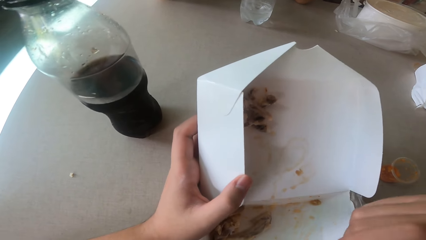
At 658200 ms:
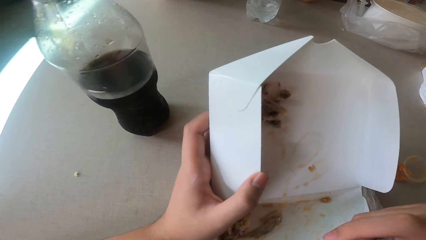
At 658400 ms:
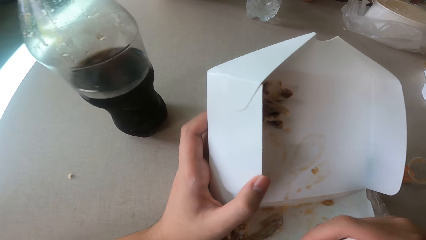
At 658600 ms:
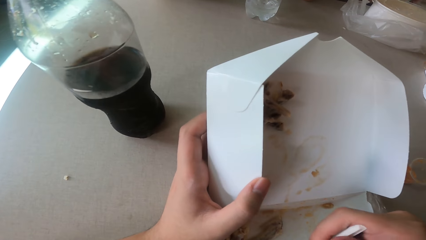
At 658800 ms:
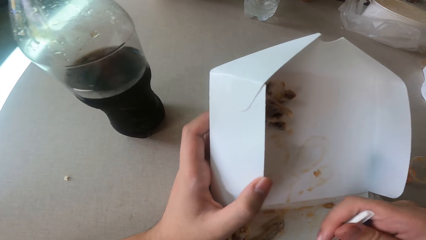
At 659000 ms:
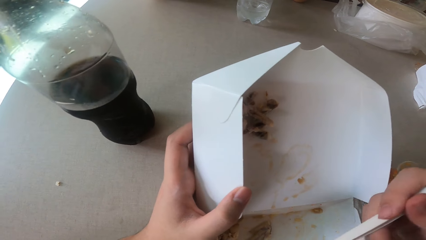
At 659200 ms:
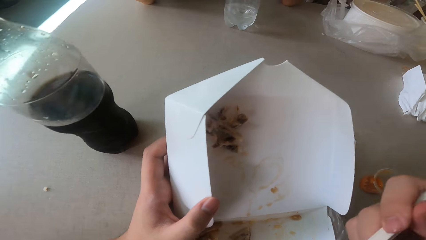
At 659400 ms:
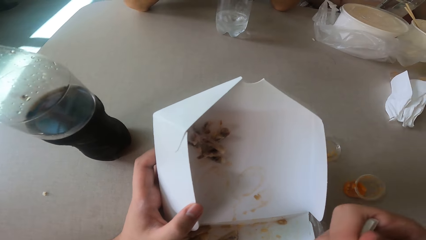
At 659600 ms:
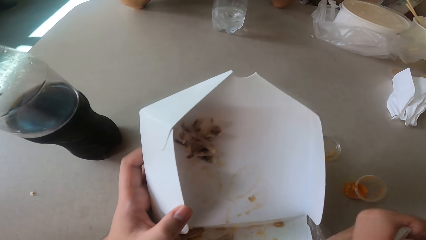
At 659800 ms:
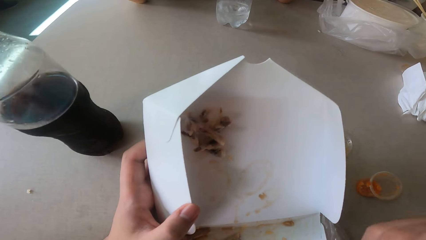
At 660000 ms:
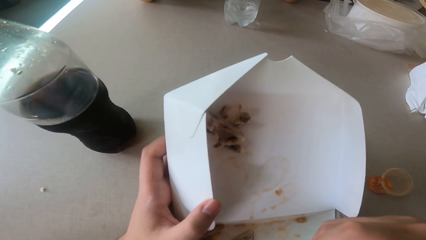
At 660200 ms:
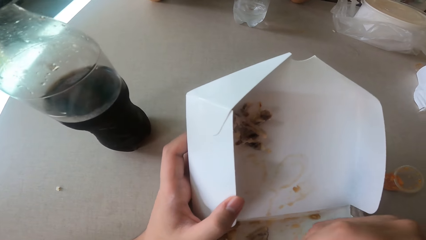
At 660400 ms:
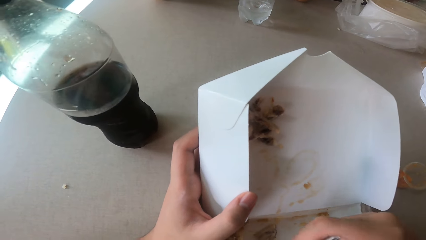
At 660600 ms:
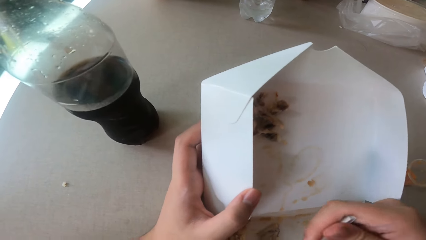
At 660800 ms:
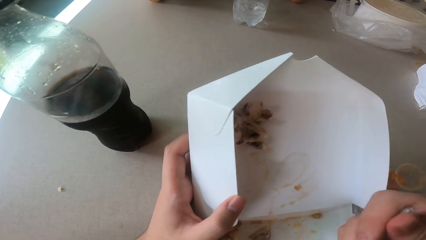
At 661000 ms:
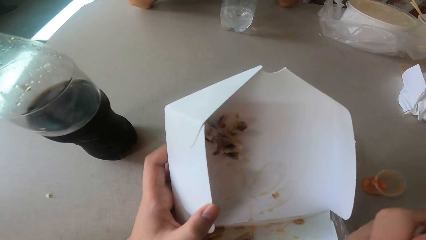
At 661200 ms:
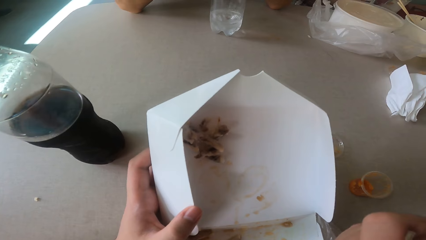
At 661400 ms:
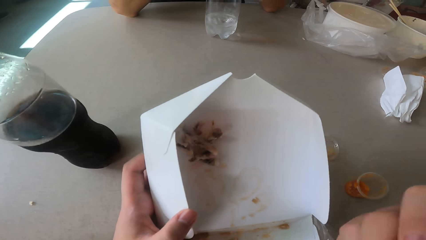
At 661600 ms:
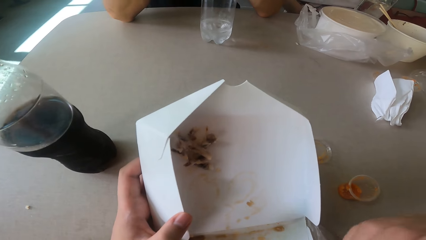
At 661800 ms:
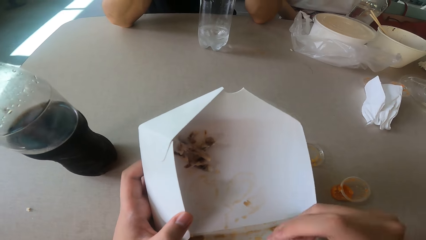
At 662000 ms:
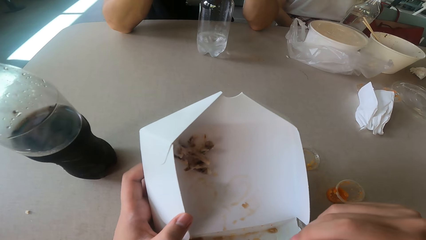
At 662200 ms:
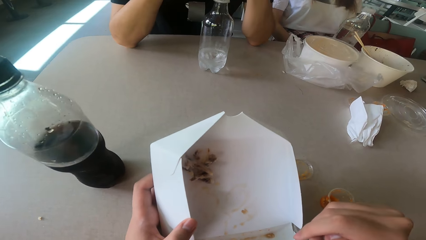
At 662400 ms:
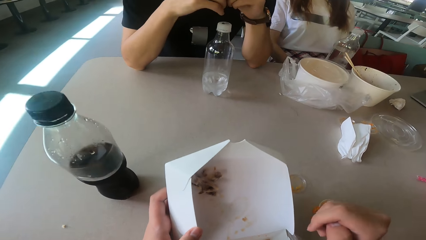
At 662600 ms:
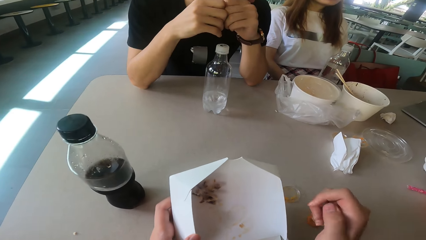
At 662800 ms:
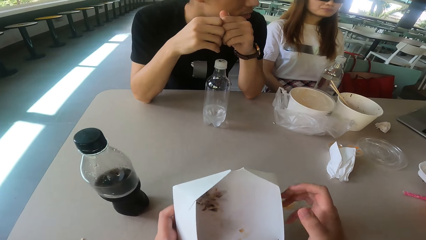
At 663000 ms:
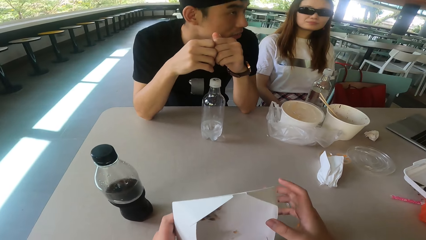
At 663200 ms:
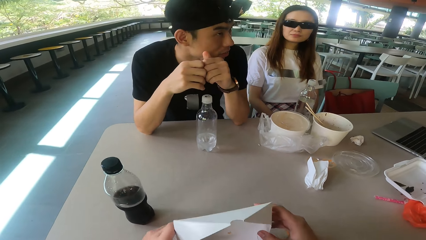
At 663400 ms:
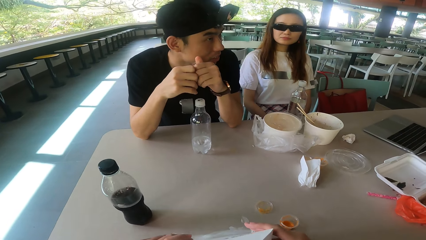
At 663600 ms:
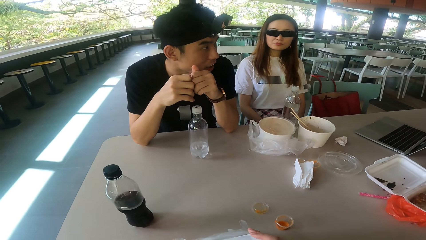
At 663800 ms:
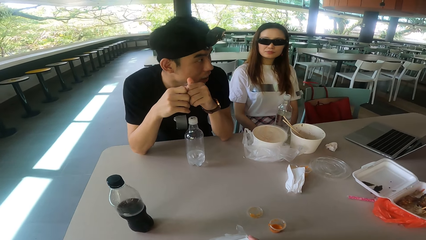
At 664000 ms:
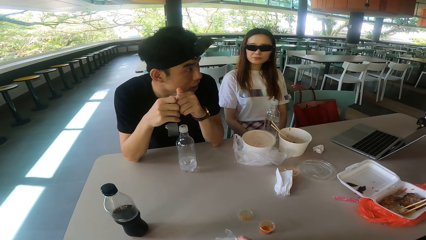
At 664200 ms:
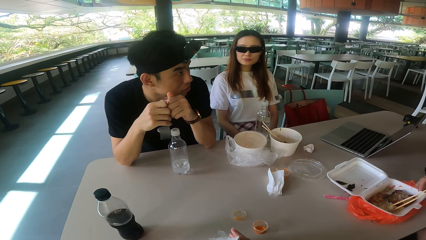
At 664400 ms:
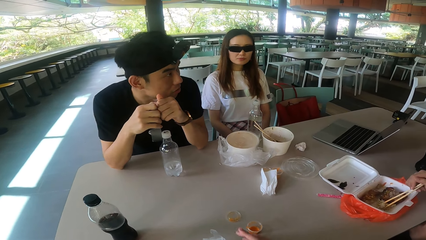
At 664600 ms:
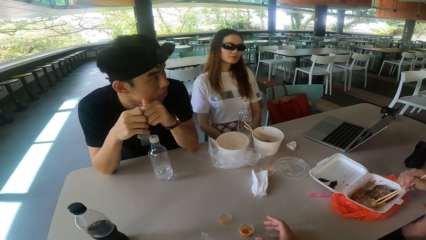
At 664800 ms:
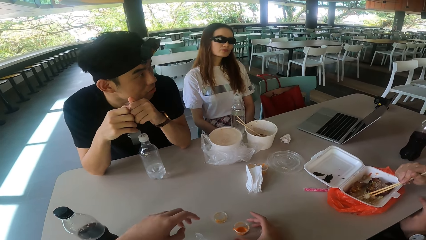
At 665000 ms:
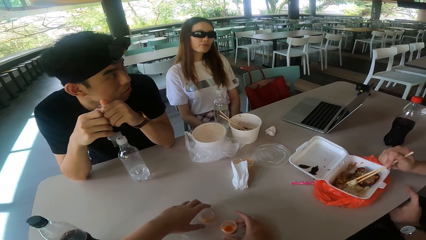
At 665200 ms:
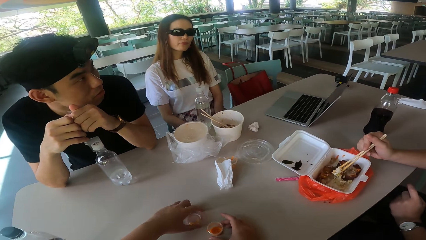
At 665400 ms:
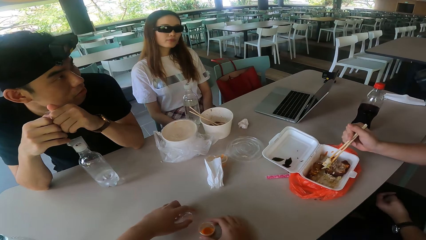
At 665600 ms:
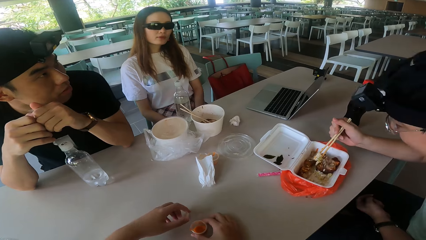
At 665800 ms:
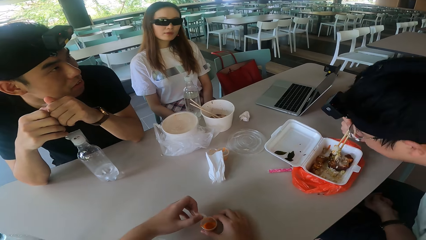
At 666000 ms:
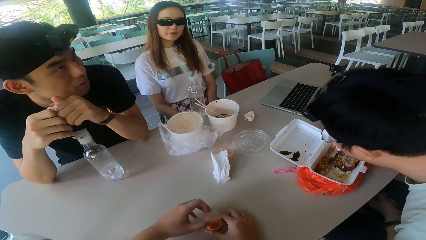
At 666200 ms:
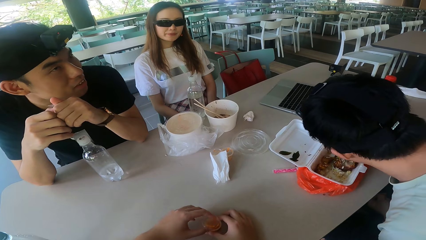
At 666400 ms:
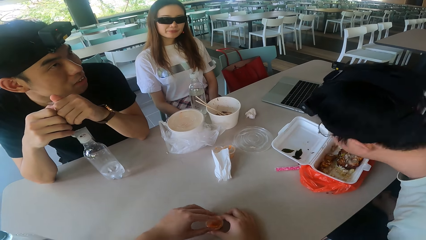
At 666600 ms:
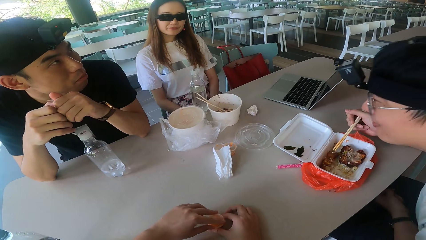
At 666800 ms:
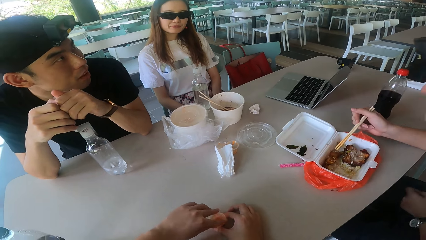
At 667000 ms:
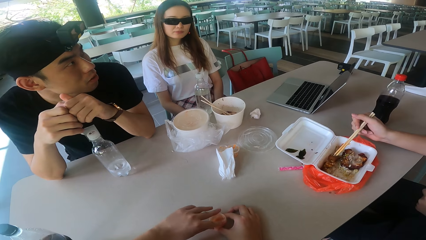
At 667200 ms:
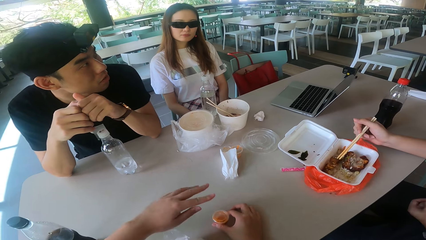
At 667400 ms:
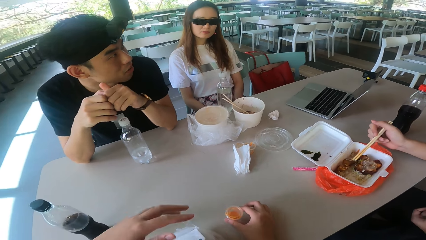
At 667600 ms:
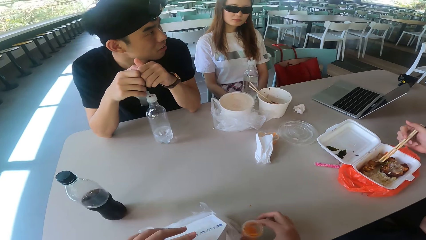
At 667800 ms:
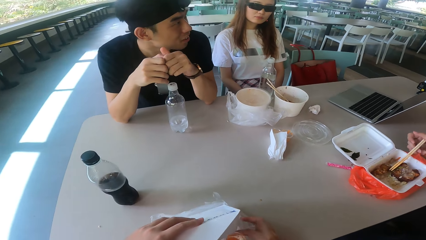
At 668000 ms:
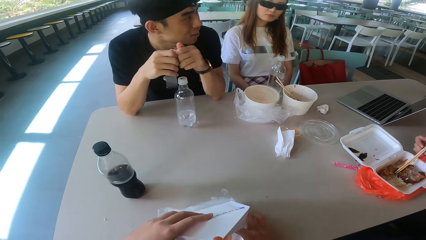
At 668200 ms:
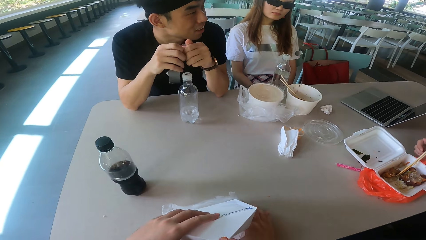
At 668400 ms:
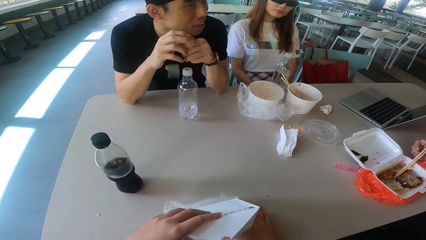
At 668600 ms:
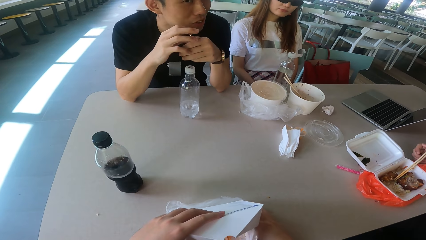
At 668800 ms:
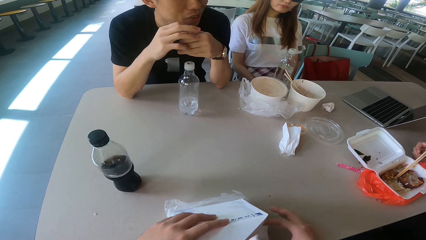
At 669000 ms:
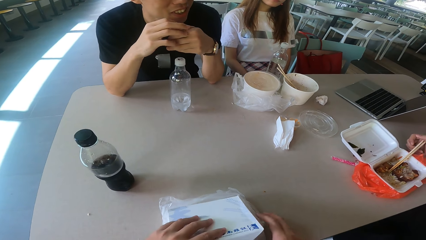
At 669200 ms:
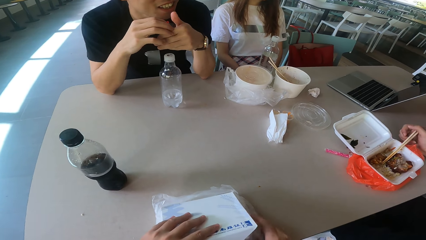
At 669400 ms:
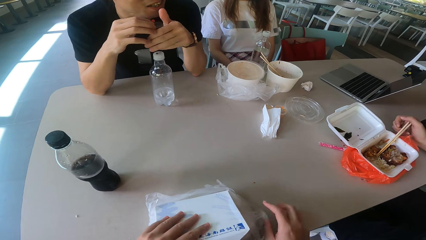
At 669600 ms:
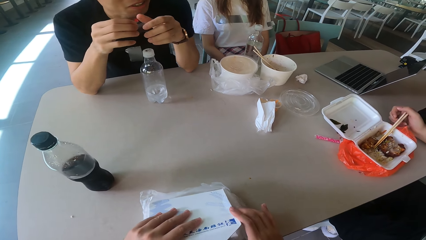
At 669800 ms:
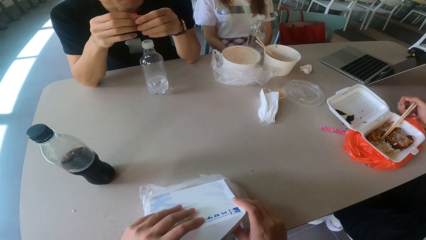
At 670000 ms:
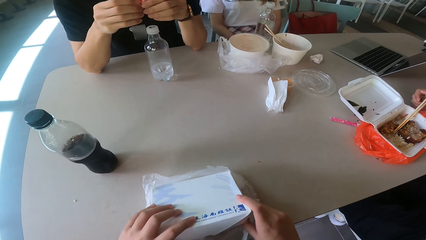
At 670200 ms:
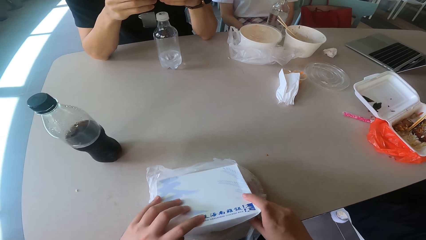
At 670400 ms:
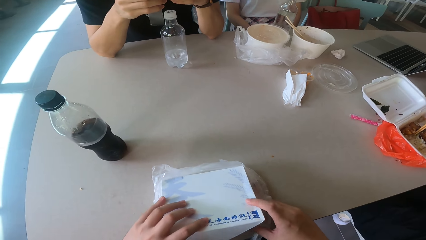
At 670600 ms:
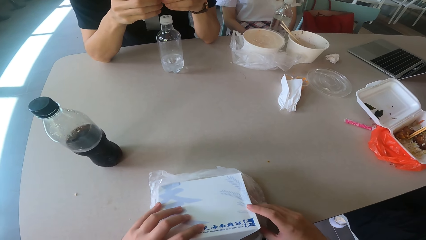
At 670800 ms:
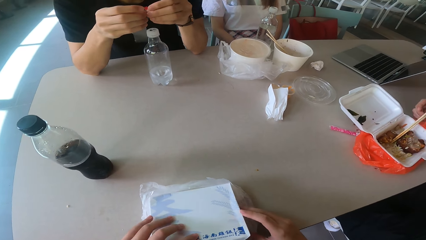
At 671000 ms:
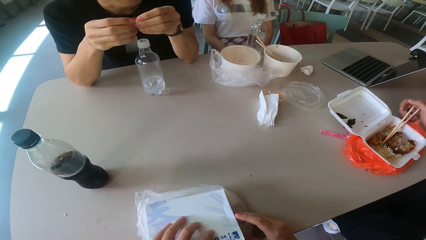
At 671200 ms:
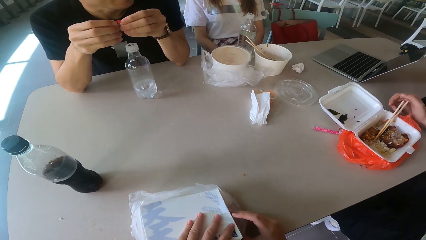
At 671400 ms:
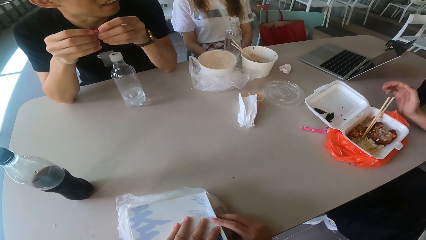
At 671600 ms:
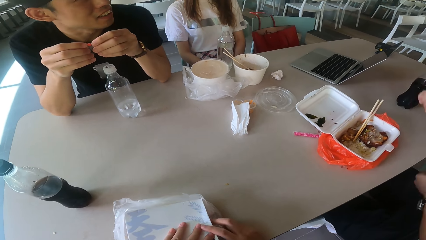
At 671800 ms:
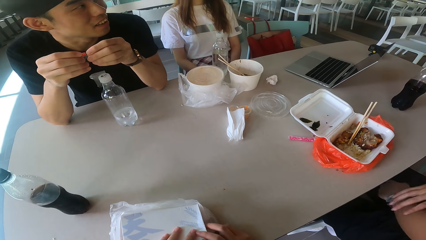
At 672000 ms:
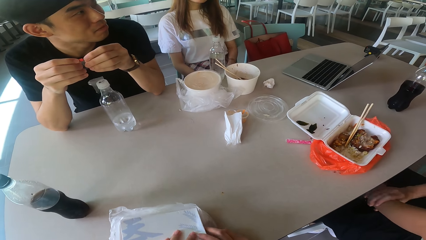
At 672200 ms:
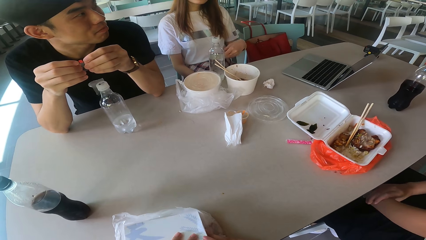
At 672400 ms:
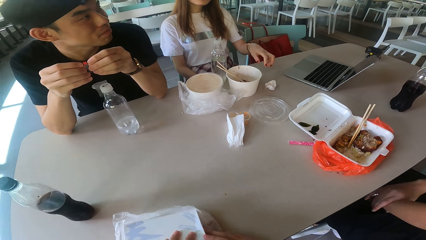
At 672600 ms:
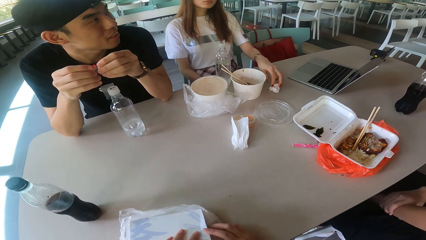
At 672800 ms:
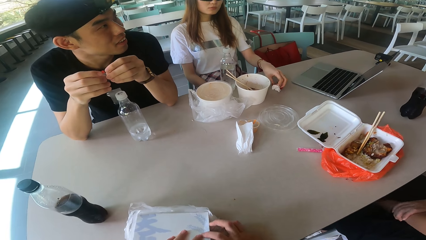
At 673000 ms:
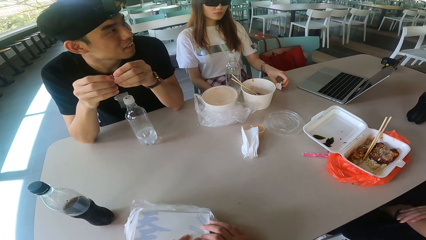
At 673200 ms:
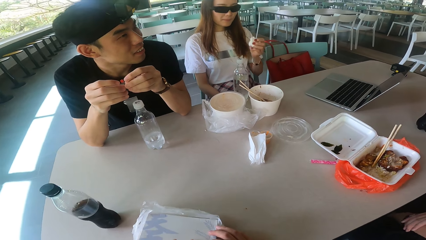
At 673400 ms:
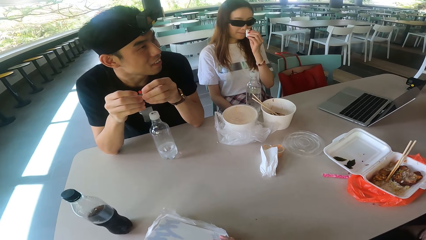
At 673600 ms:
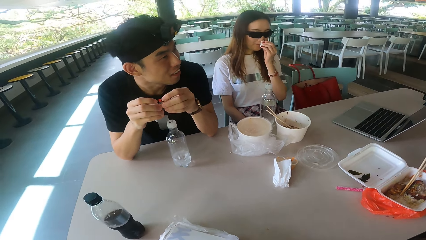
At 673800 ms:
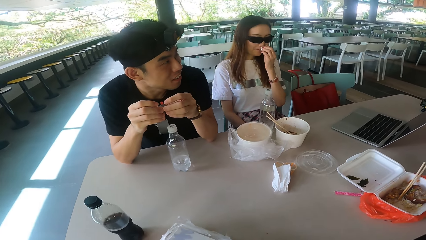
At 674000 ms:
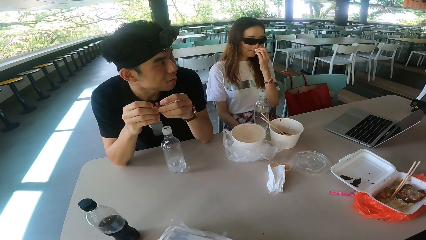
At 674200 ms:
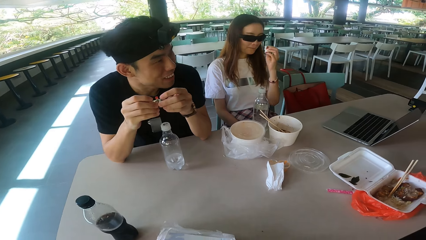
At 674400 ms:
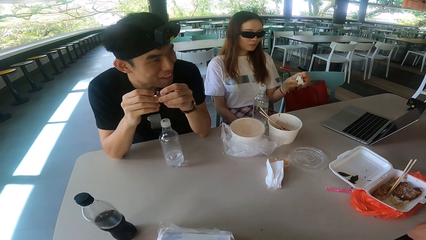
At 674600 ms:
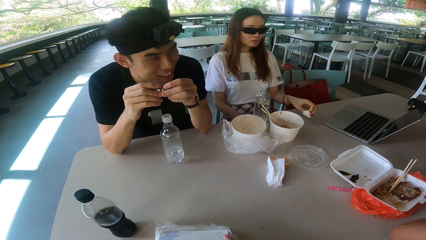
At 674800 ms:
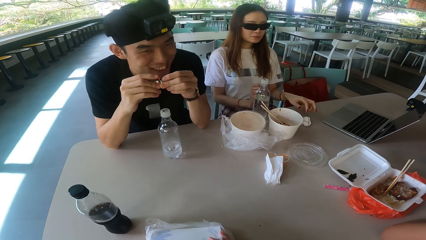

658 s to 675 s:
The camera wearer scoops the food. A man picks up the food and eats the food. The camera wearer puts the spice can in the box. They cover the salad, put the salad in the box and fold the box. The man drops the chopsticks. The camera wearer covers the box. A woman picks up the serviette and wipes the nose.
